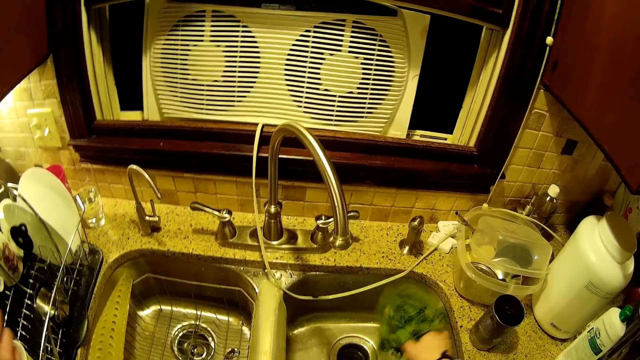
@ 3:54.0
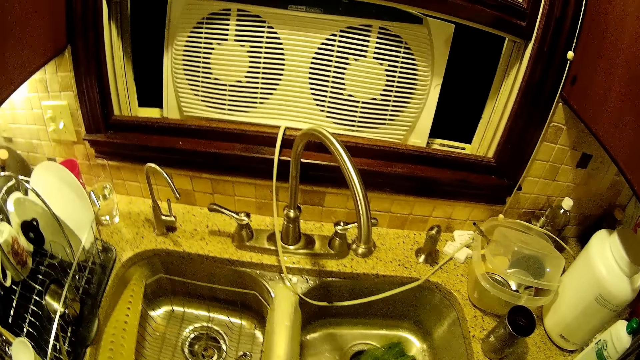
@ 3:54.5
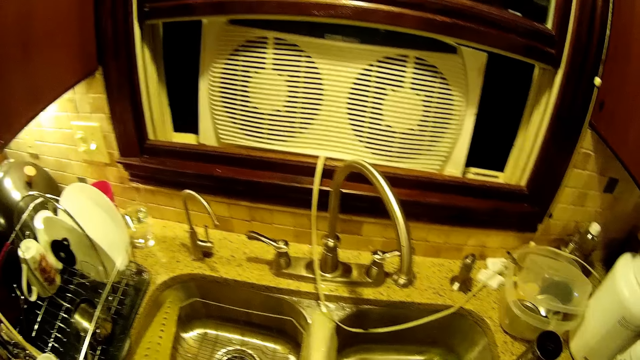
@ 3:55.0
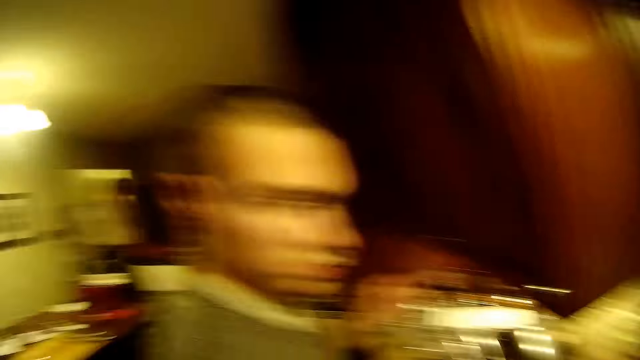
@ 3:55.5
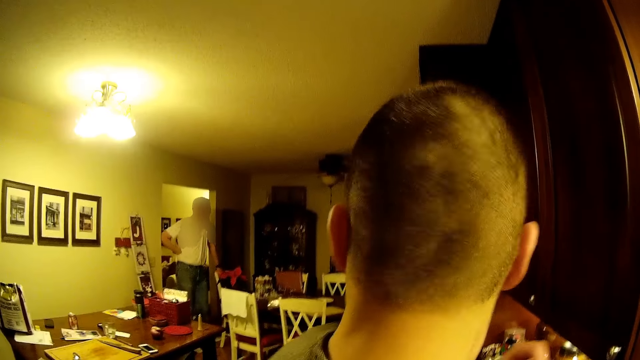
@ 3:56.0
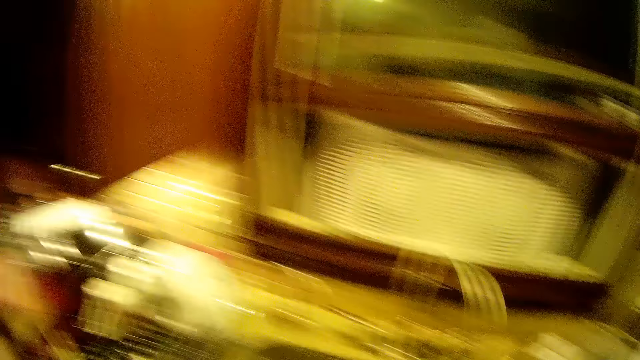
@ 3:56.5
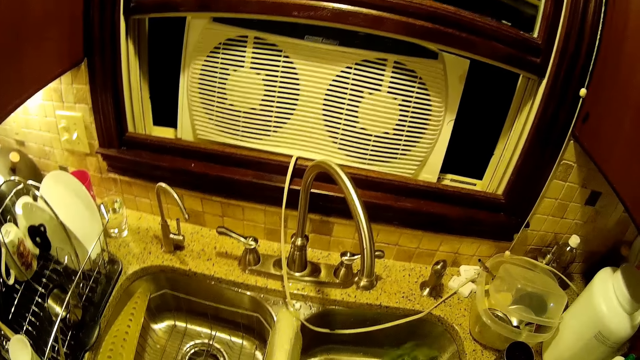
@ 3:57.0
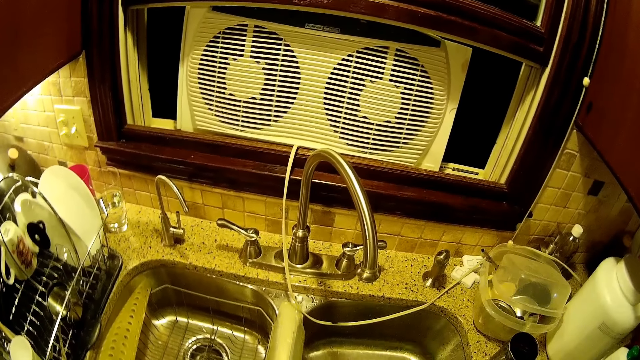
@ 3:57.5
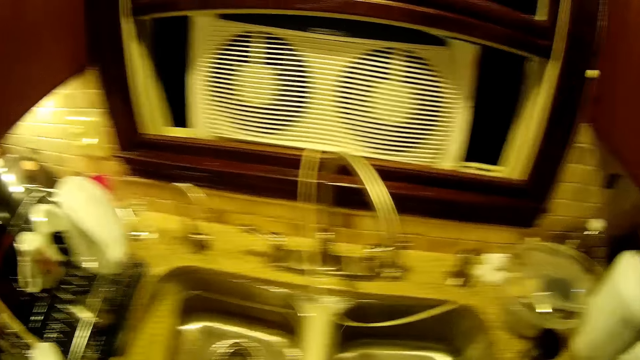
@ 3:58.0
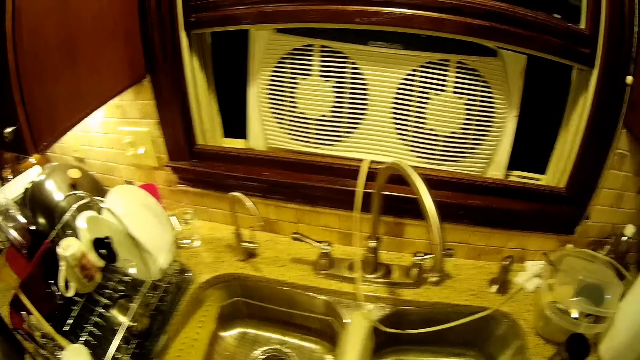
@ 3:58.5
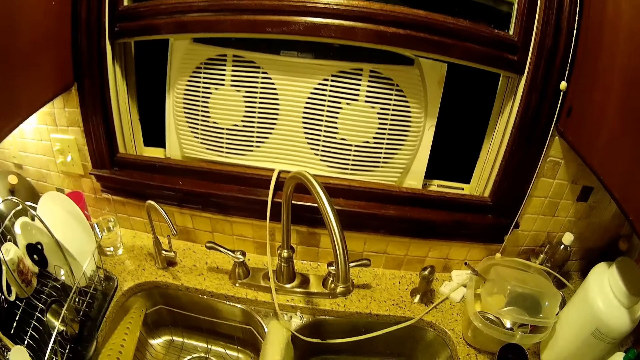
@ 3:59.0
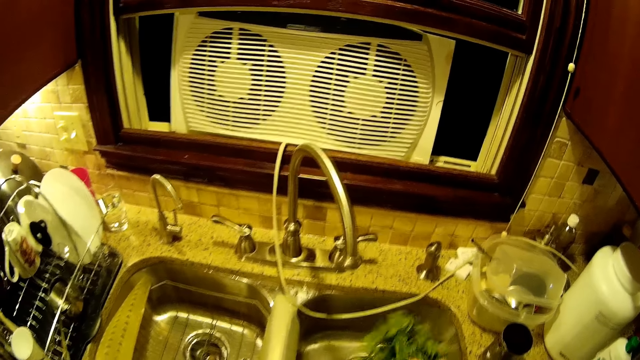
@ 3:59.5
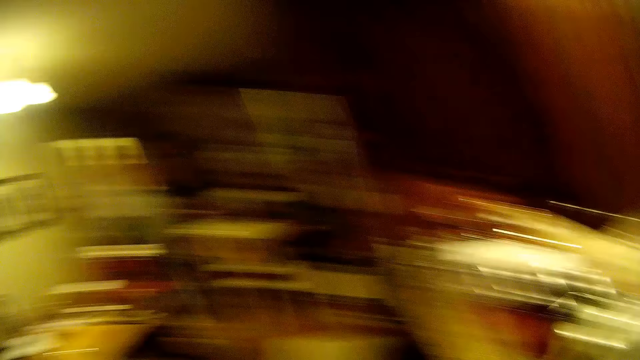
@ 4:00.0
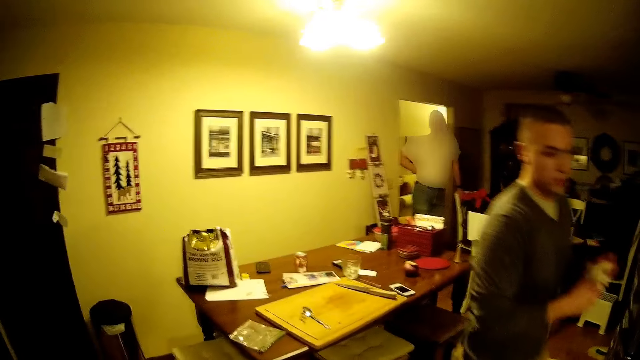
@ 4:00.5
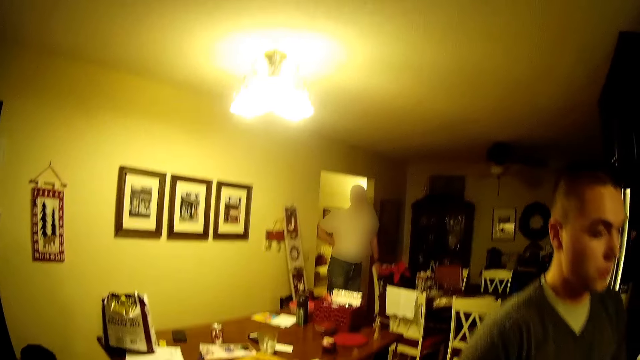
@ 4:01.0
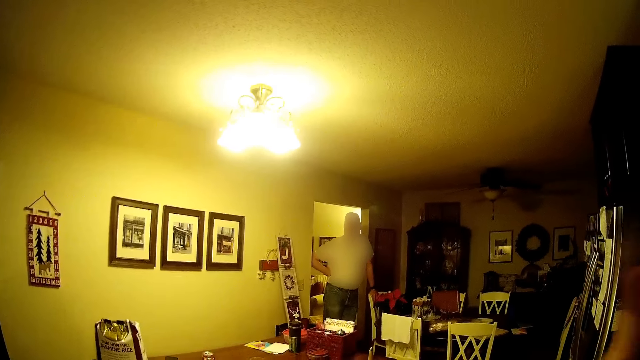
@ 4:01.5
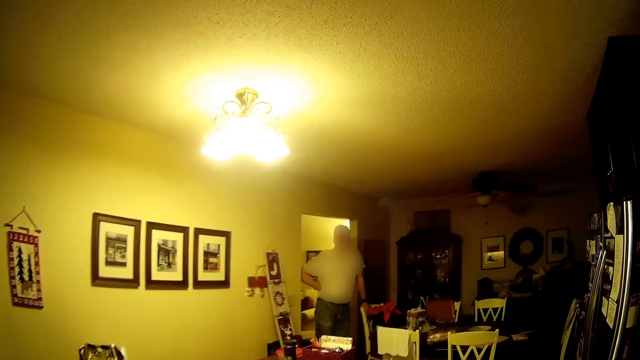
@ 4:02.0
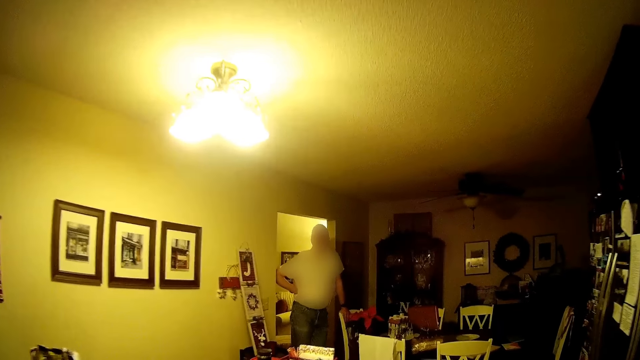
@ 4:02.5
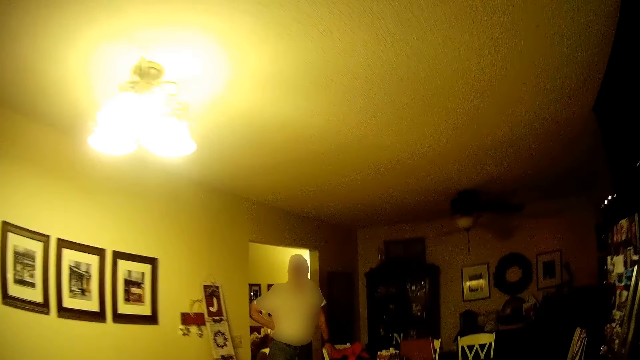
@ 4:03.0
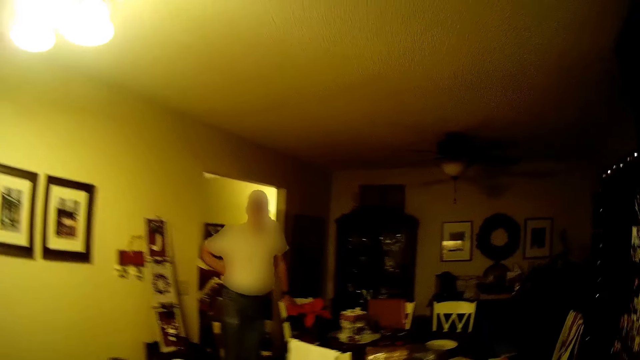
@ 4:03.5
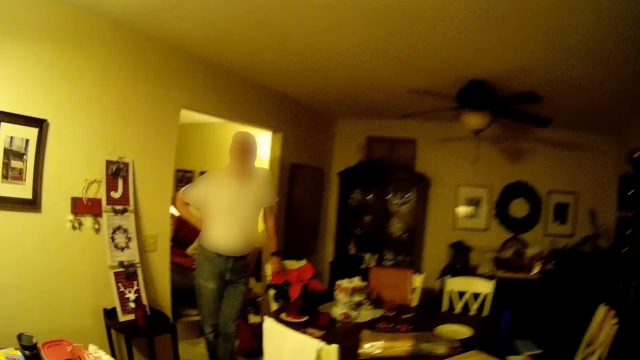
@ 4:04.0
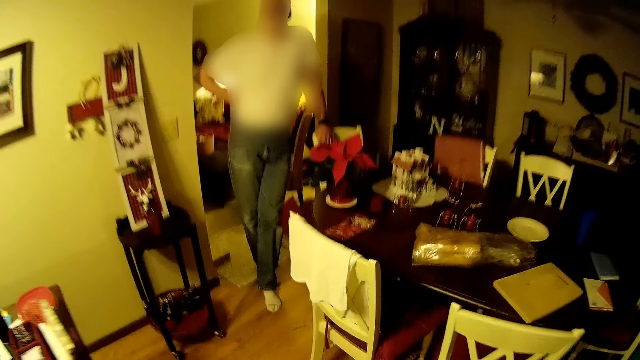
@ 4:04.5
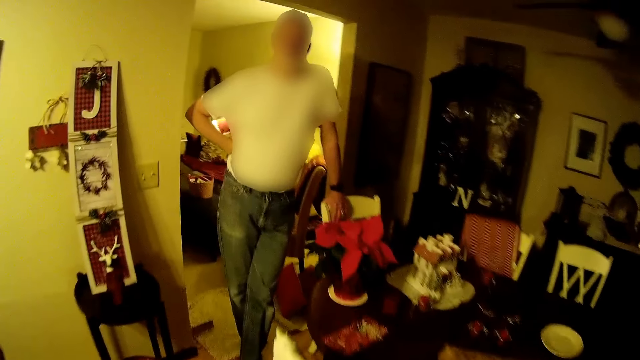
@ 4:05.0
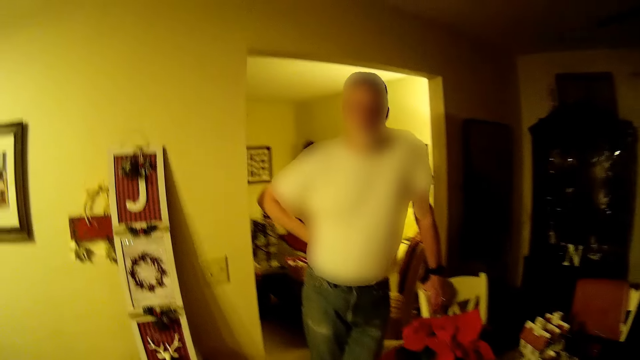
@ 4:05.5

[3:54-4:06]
The camera wearer looks around. They shake the coriander. They look around. A man steps forward. Another man looks around. The camera wearer steps forward.

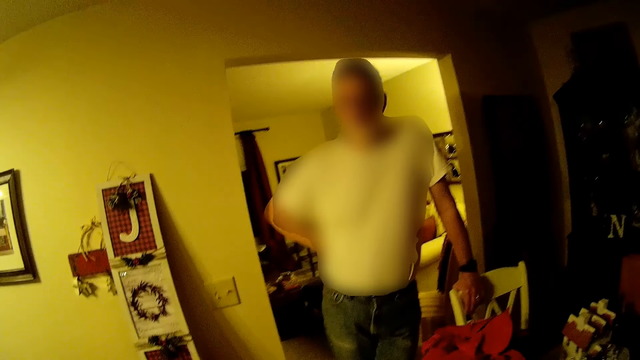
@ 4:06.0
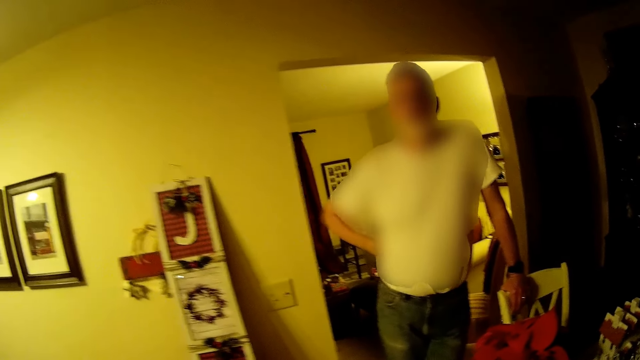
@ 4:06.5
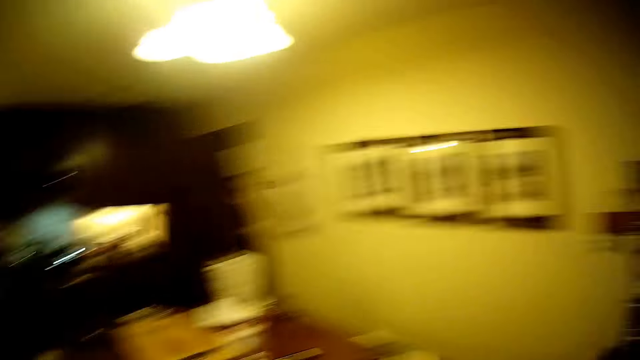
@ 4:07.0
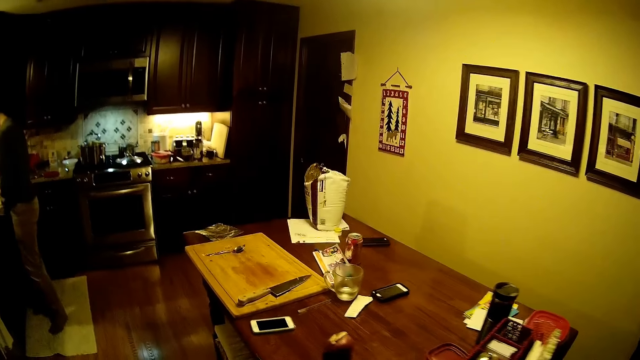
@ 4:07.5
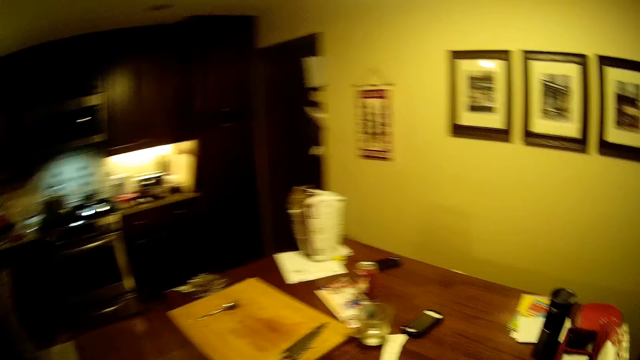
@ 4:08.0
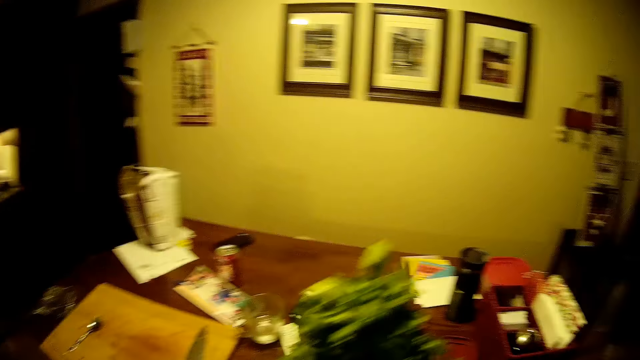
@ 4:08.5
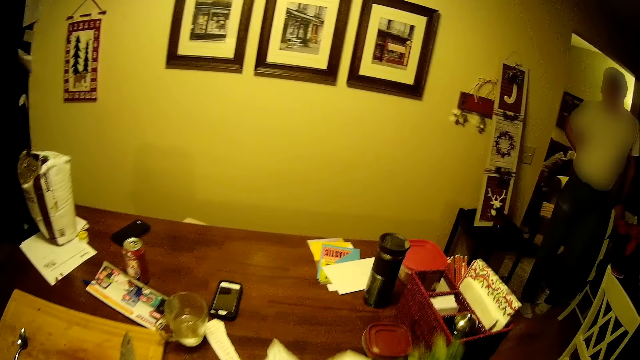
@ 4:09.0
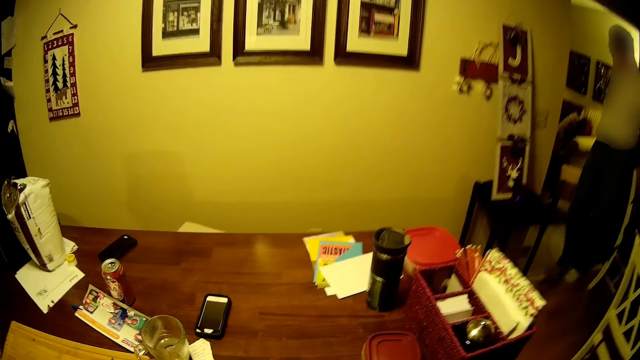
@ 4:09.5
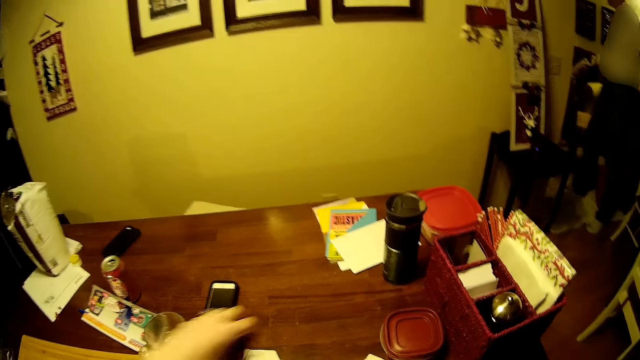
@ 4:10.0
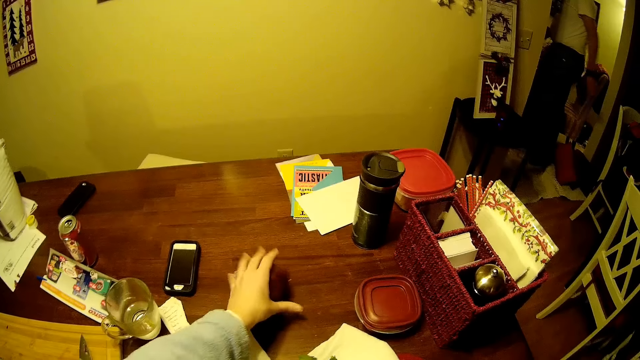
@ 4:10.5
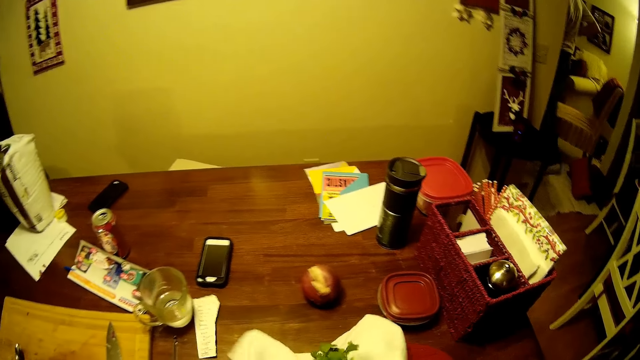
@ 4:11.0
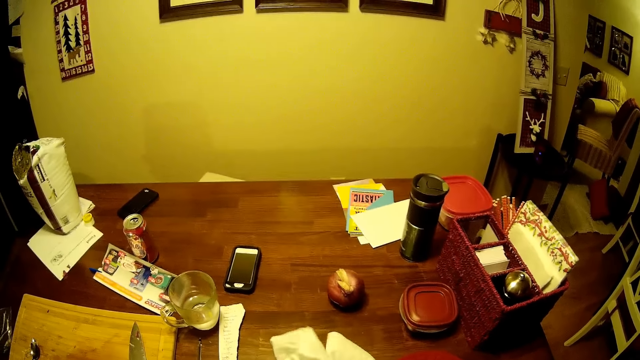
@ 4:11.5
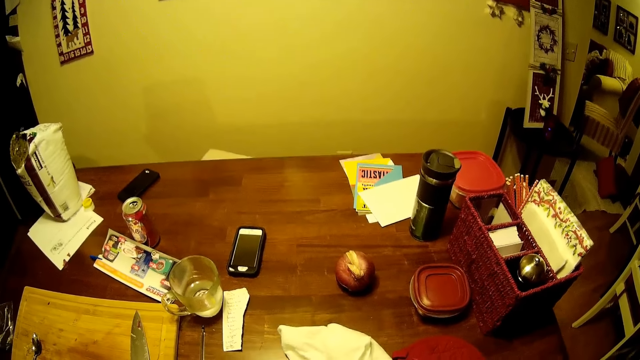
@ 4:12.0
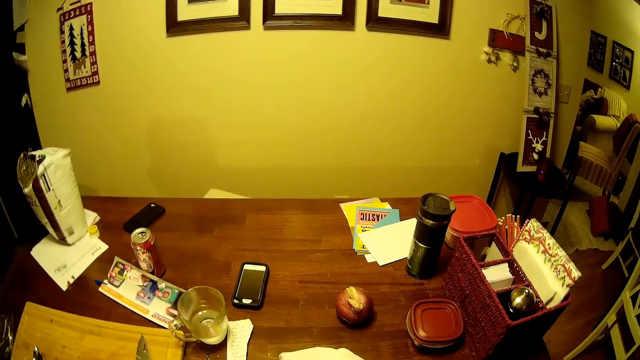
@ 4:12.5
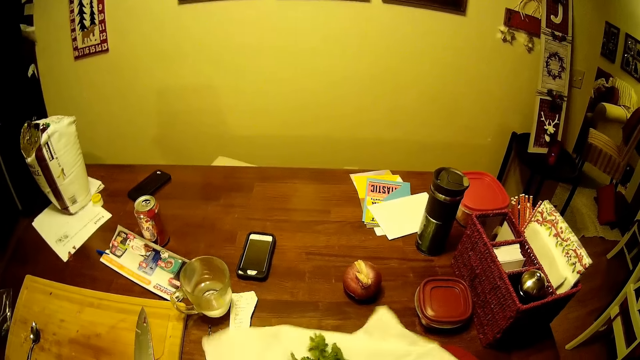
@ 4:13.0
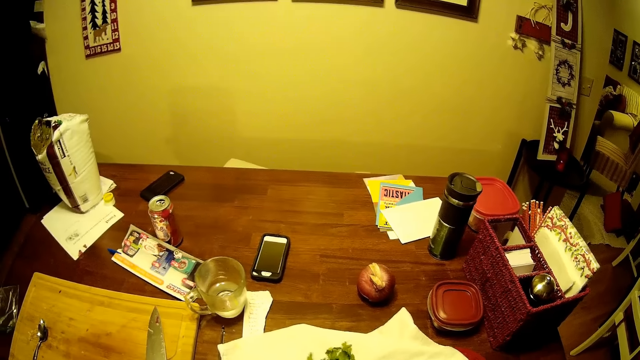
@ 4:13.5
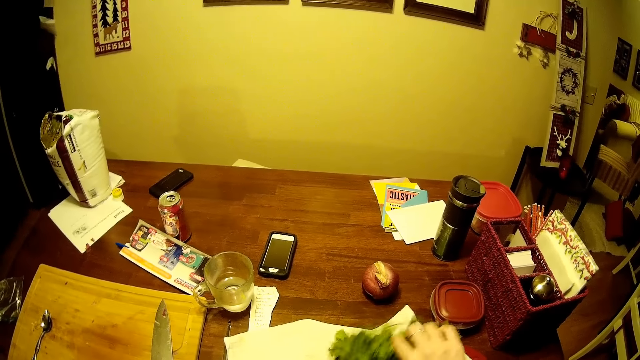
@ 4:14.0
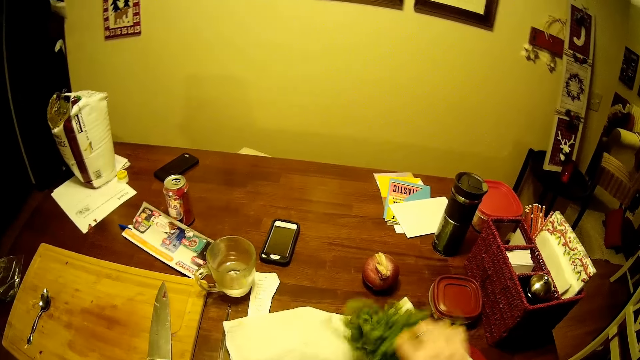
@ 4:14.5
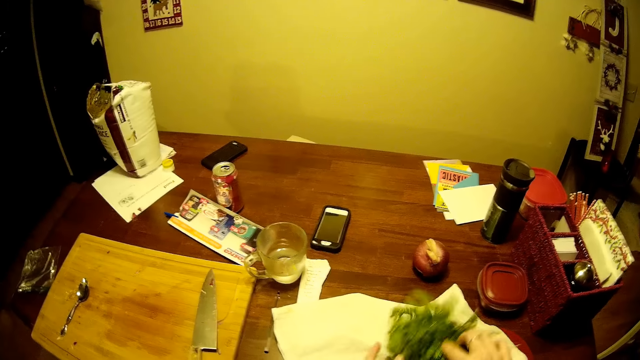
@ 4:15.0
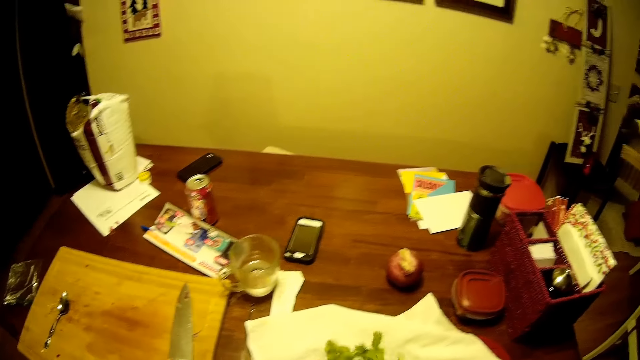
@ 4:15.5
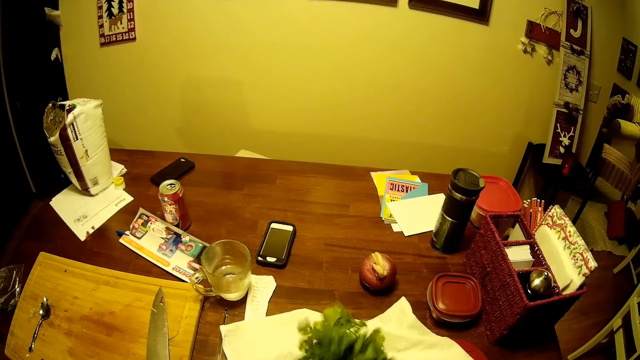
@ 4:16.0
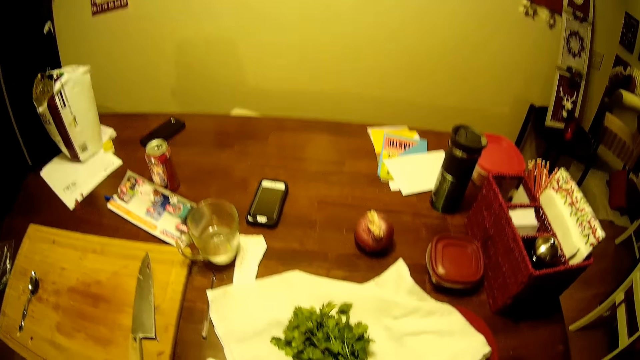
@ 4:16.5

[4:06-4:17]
The camera wearer puts the towel on the table. They put up the coriander. A man steps forward. The camera wearer puts the onion on the table. They fold the coriander inside the towel. They unfold the towel. They pick up the coriander. They shake the coriander. They put the coriander on the towel.
